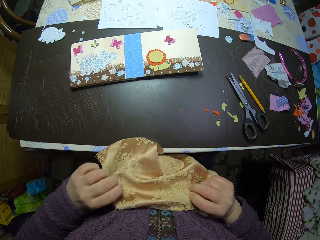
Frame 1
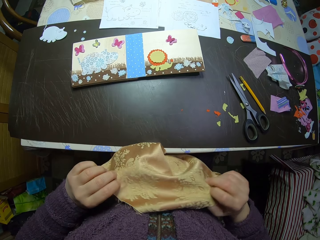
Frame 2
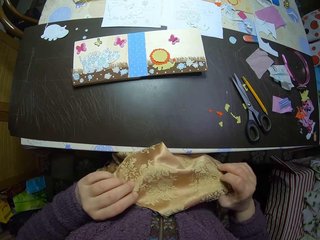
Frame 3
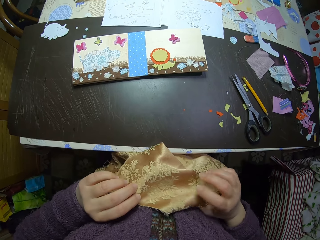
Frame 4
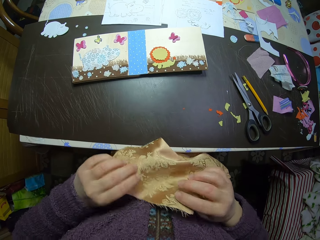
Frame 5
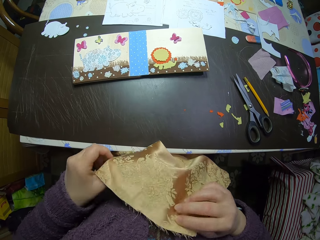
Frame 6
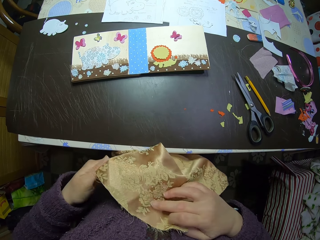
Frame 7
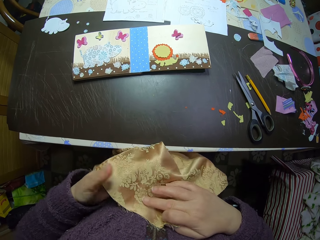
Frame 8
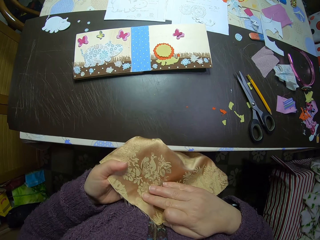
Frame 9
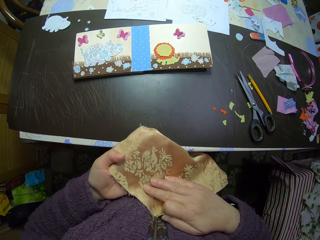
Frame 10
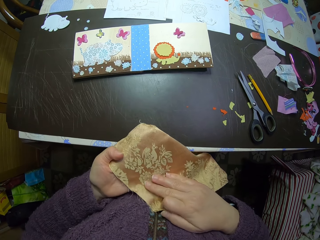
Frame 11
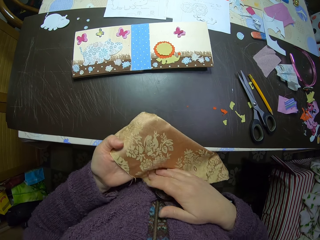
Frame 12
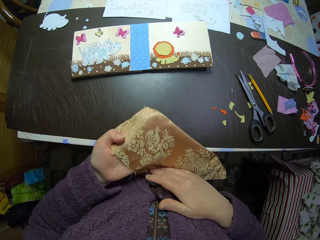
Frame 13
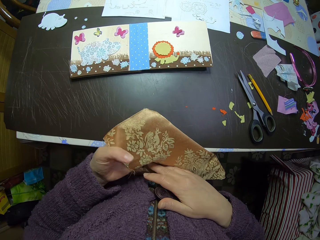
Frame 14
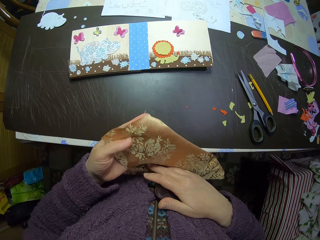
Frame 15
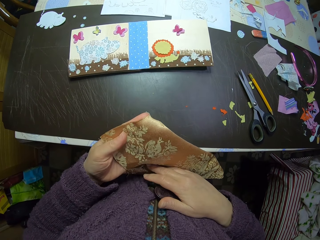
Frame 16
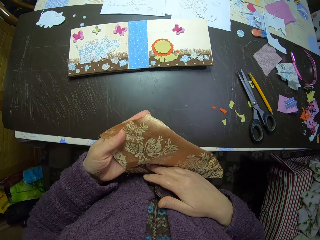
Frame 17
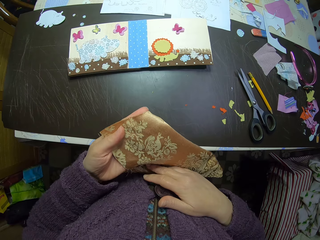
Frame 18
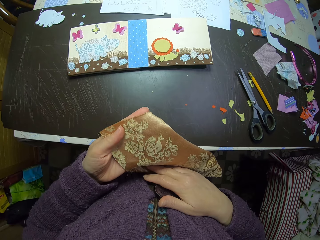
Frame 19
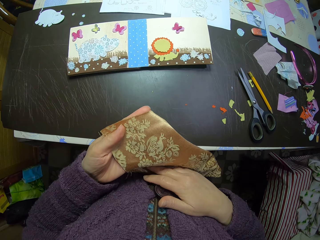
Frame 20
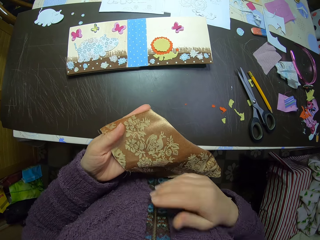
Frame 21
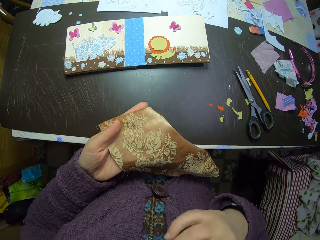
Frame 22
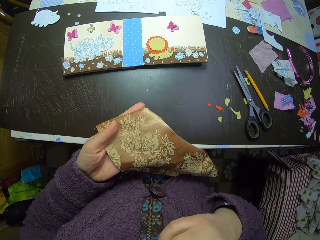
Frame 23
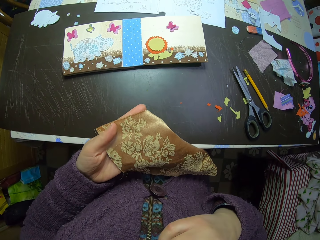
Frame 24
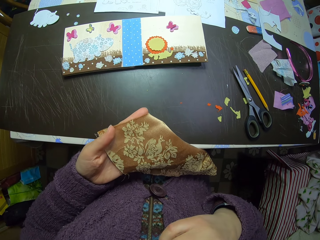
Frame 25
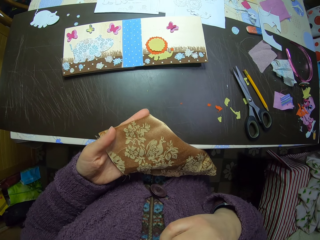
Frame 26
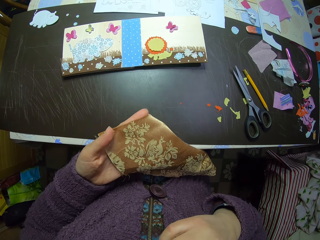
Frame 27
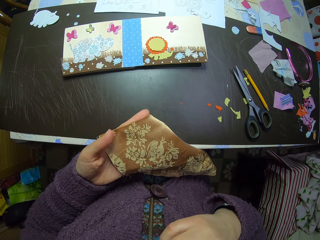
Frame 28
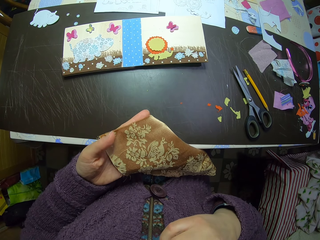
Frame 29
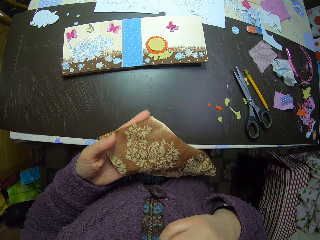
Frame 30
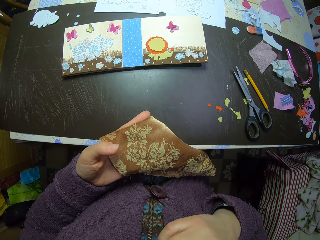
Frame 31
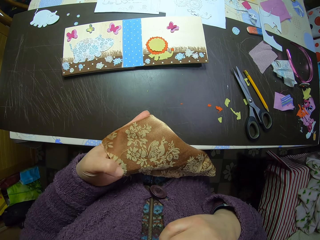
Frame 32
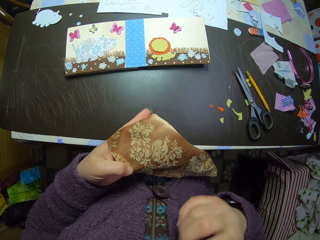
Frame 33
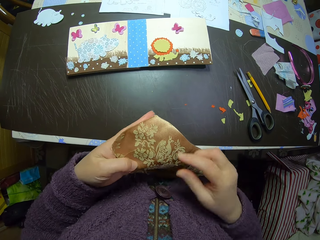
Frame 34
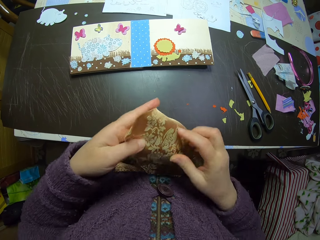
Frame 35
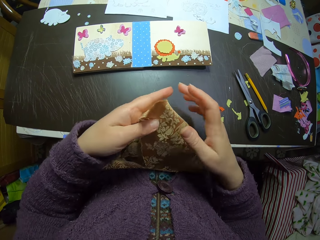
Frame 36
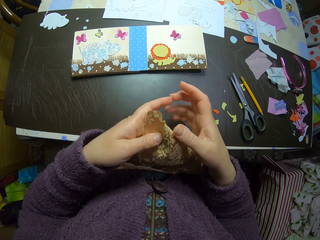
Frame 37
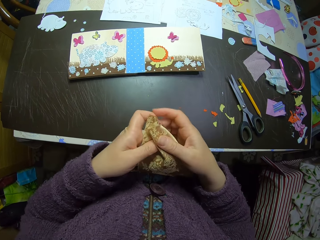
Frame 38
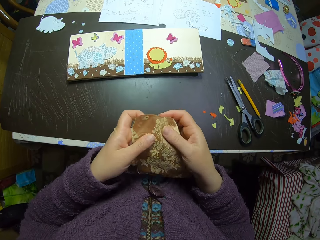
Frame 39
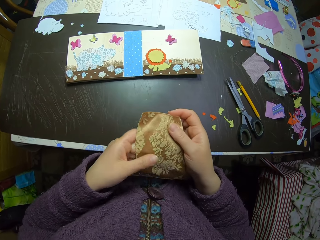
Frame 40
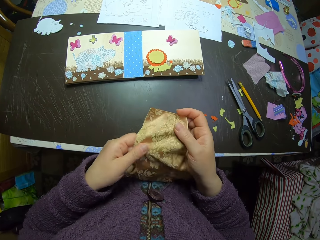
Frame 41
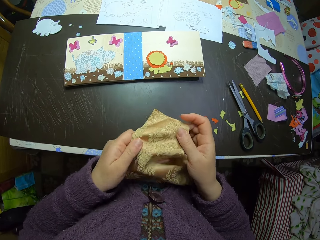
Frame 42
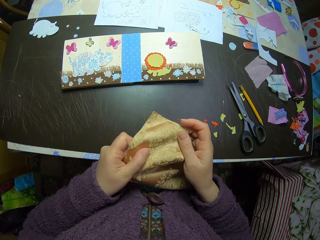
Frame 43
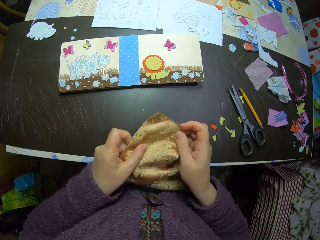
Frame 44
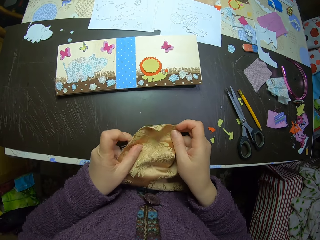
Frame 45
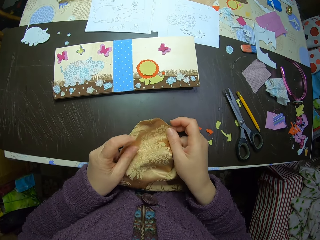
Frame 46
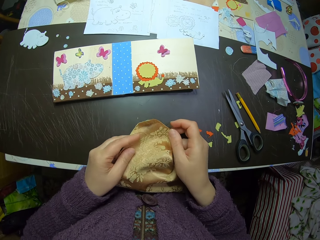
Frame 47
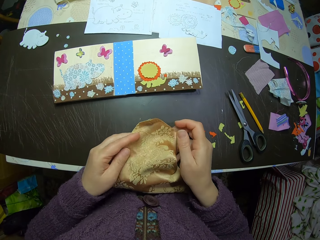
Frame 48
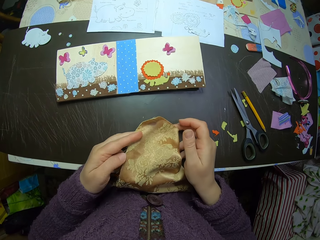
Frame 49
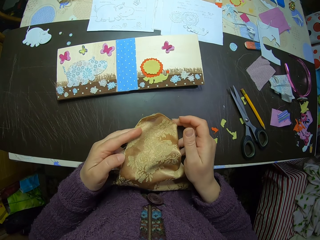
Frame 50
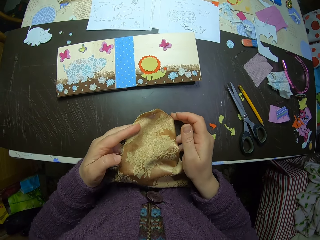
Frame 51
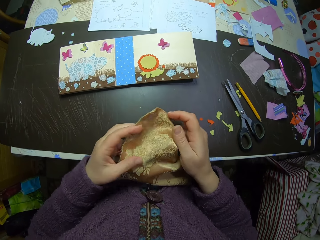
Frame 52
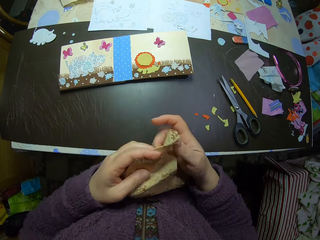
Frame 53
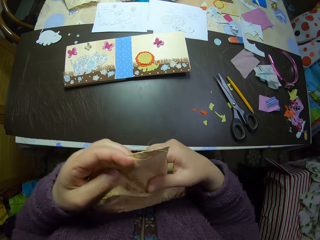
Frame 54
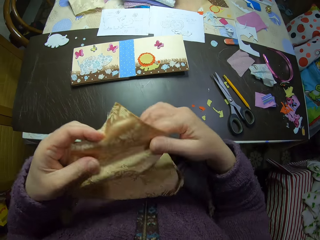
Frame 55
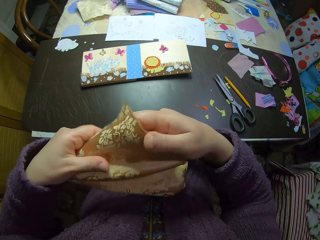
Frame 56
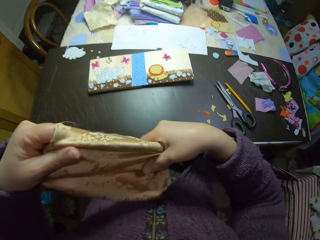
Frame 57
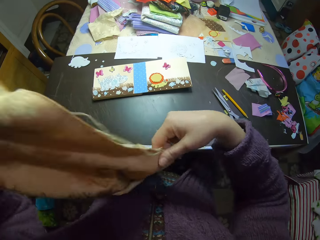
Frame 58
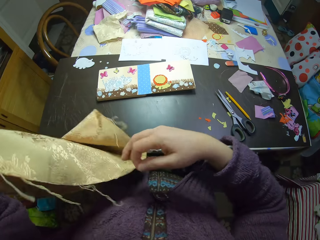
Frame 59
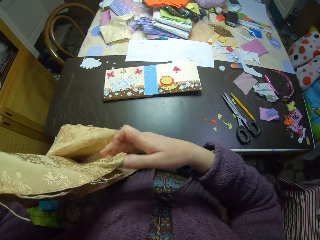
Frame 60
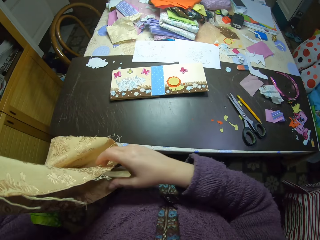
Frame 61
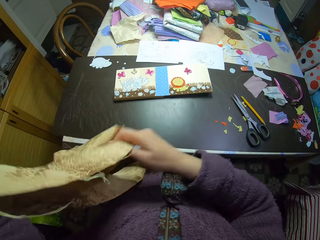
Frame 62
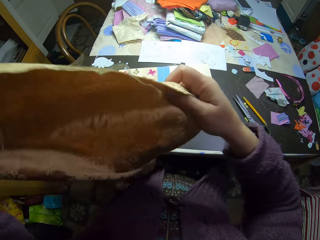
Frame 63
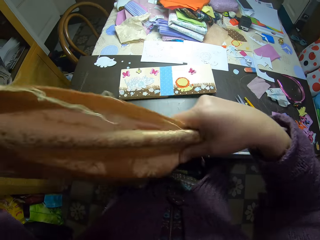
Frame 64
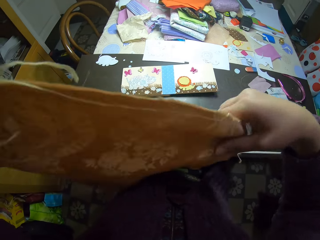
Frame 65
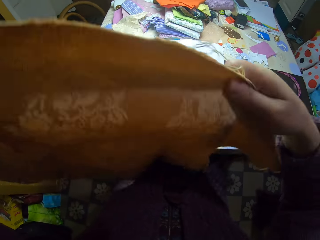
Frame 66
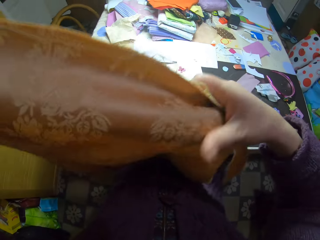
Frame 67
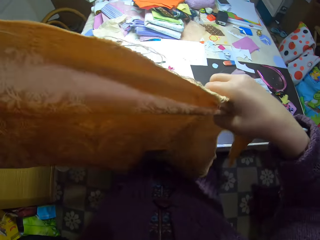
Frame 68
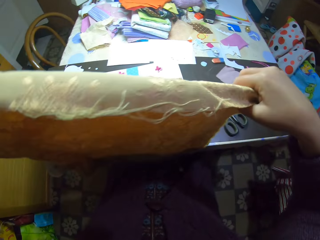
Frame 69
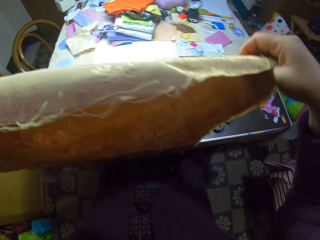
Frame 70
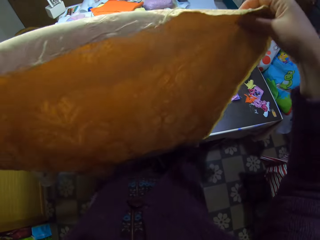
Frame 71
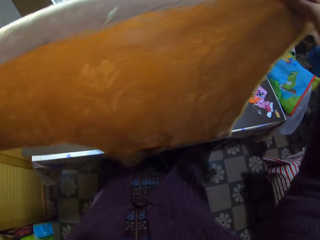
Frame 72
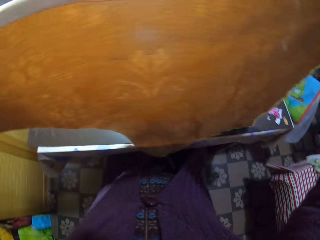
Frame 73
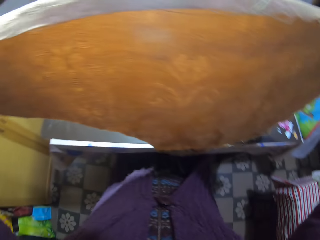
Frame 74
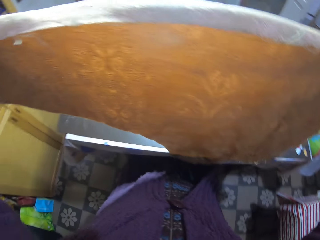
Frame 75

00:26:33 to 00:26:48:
The camera wearer touches her chin with her right hand. She lifts her right hand. She scrutinizes the fabric. She handles the brown fabric. She stretches the brown fabric.

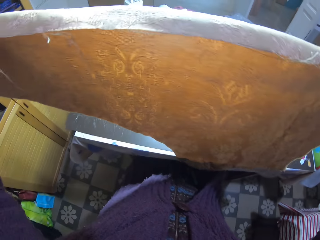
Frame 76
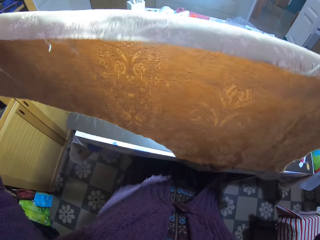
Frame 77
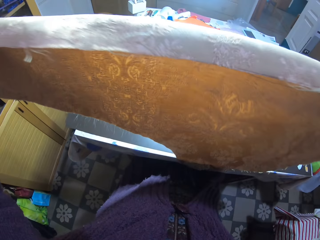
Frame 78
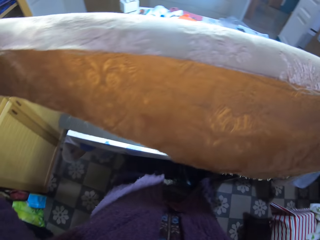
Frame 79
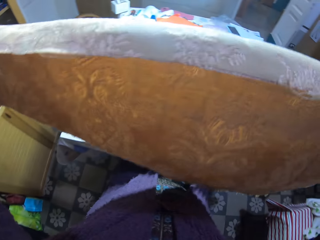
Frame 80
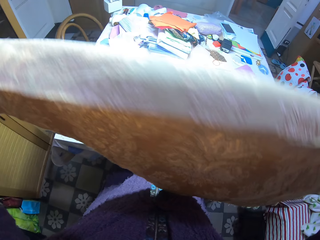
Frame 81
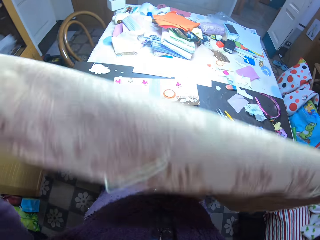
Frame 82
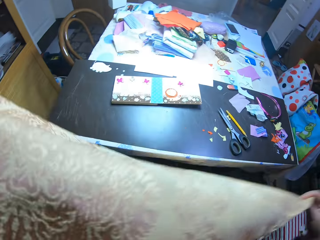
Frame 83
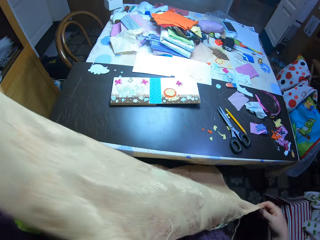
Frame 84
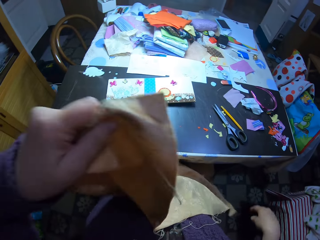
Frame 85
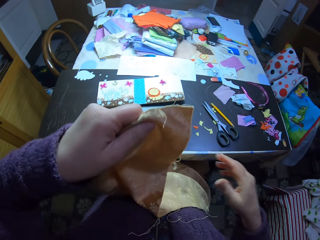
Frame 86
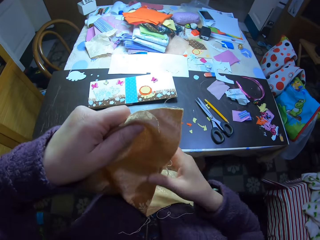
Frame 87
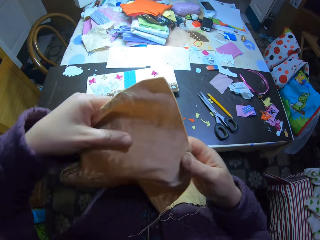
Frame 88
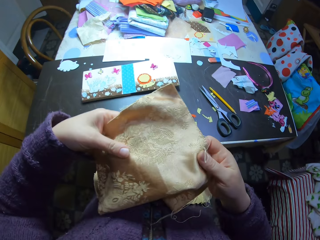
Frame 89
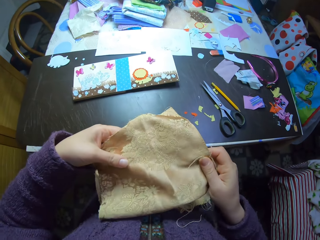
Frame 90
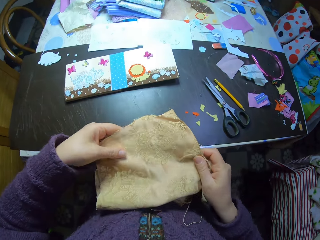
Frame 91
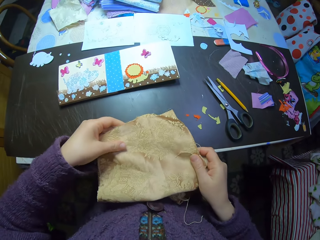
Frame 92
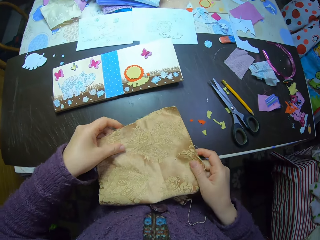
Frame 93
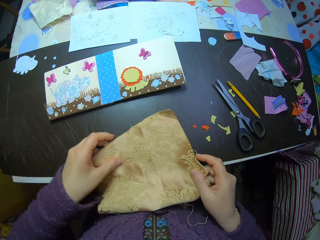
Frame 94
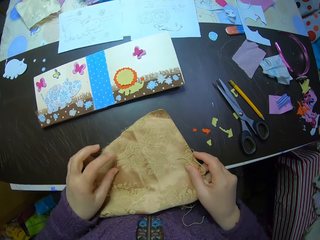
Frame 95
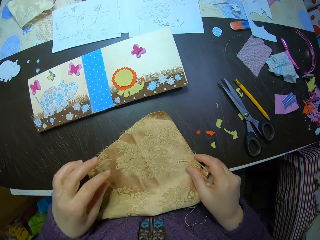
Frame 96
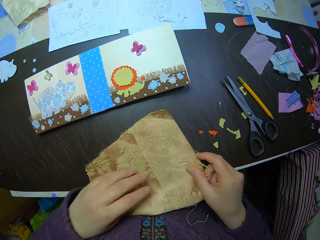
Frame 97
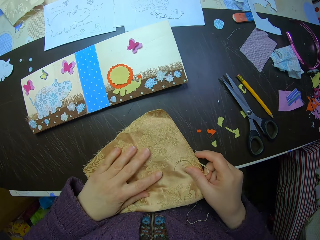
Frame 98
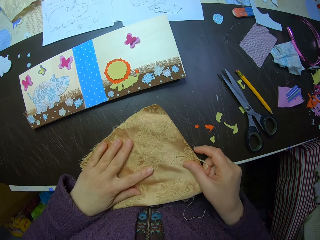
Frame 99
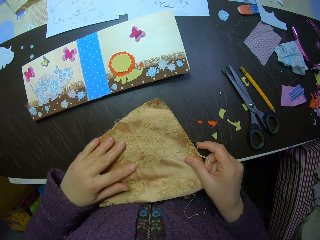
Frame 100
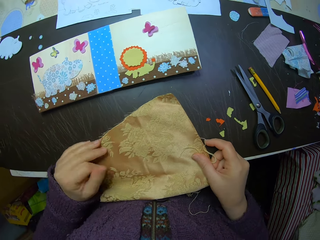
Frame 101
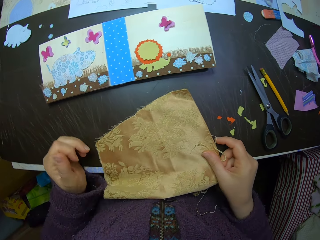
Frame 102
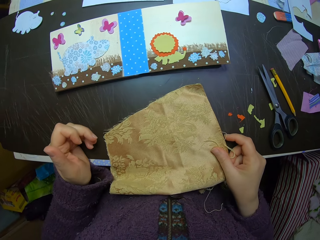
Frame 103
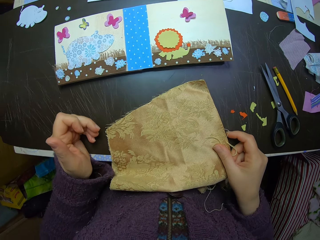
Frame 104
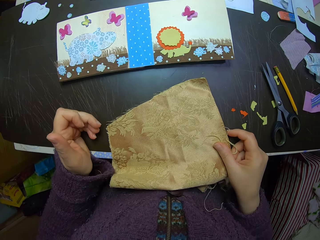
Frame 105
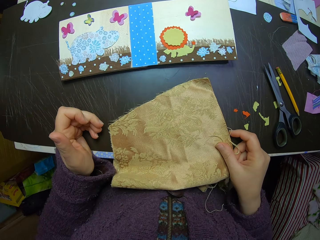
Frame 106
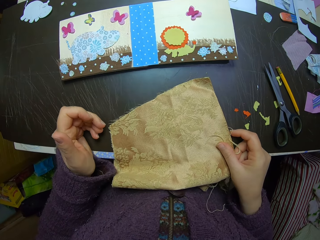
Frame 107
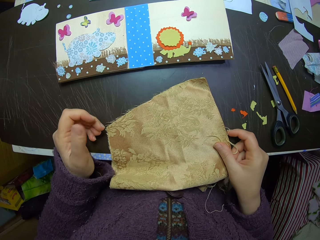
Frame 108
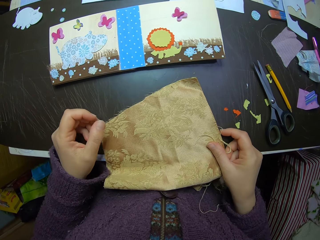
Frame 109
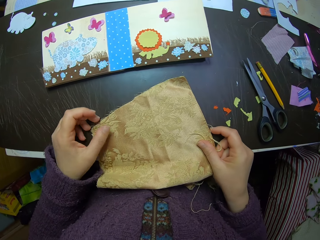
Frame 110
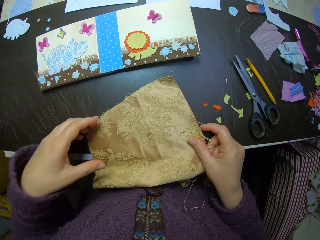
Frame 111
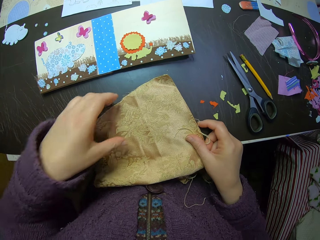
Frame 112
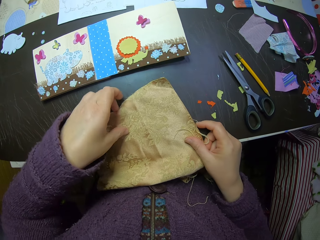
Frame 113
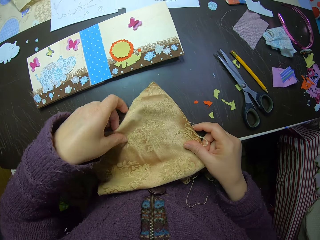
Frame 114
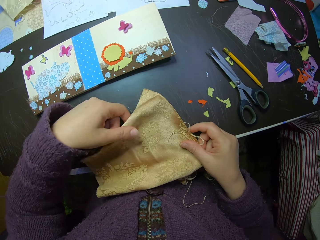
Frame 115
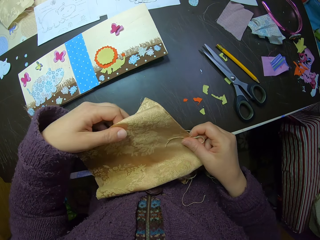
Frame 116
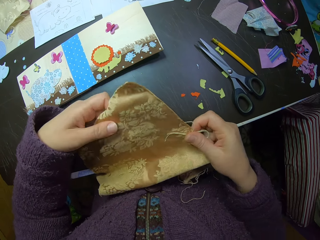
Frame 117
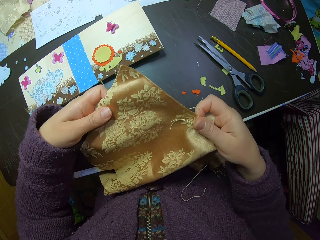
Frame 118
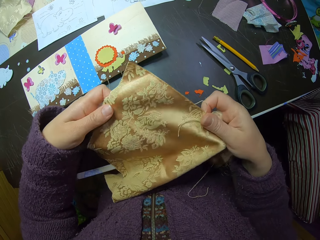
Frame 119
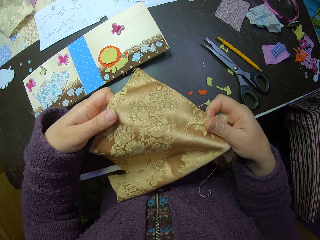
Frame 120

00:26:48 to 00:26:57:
The camera wearer places a brown fabric on the table. They handle the brown fabric.
